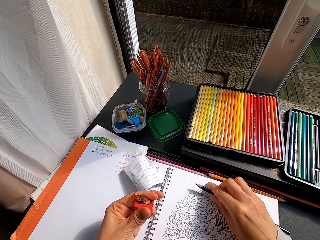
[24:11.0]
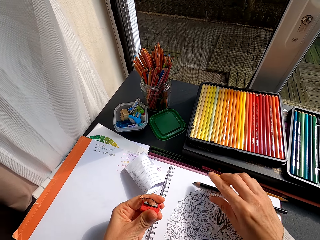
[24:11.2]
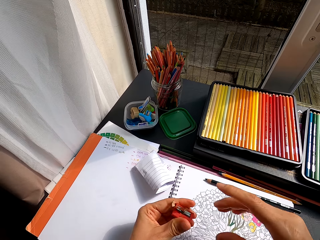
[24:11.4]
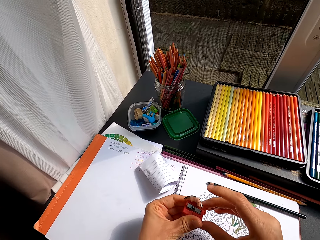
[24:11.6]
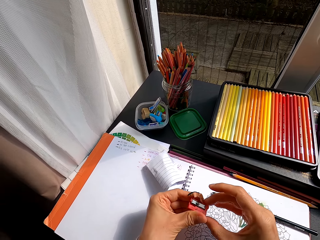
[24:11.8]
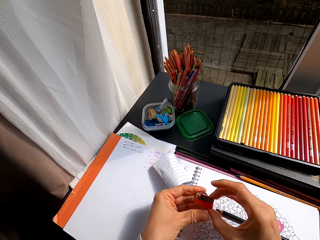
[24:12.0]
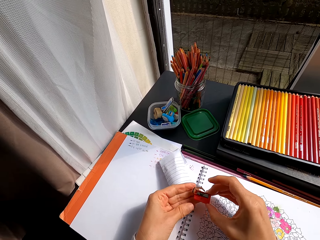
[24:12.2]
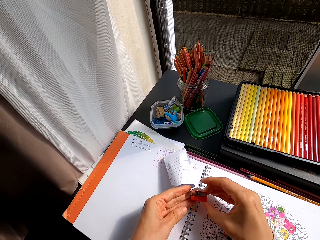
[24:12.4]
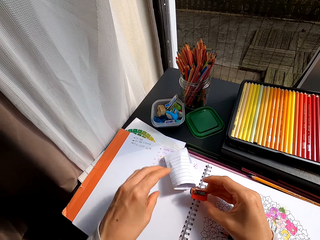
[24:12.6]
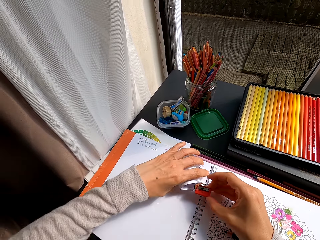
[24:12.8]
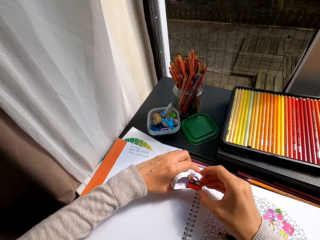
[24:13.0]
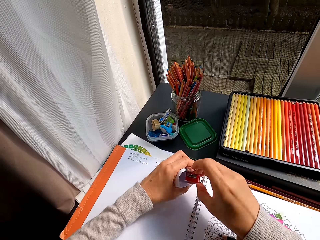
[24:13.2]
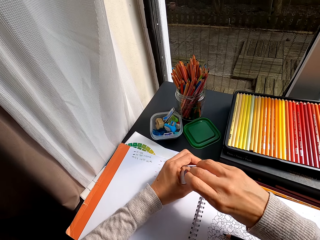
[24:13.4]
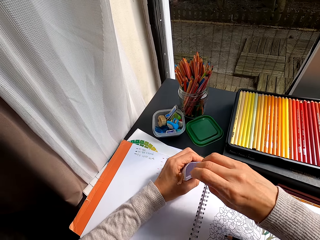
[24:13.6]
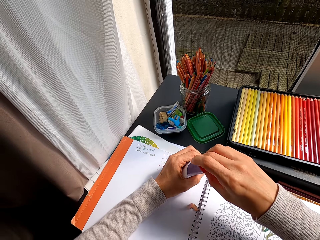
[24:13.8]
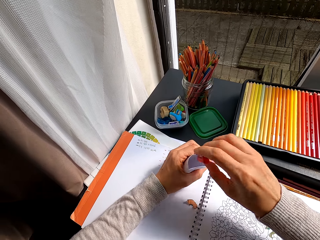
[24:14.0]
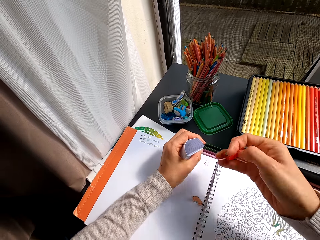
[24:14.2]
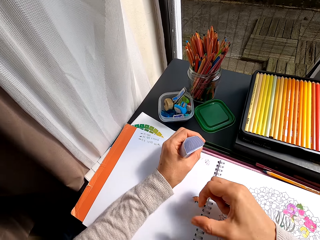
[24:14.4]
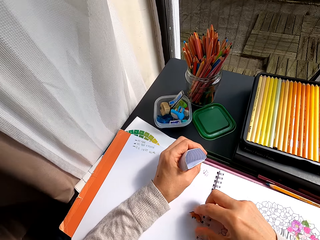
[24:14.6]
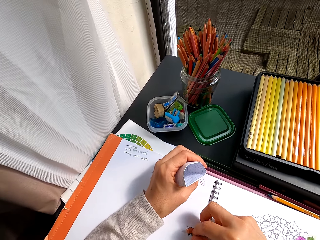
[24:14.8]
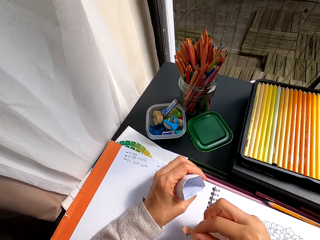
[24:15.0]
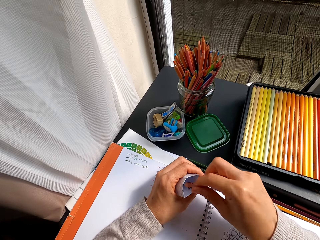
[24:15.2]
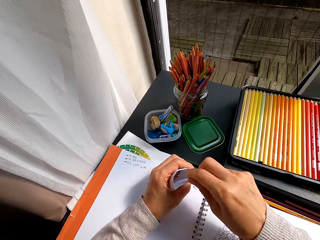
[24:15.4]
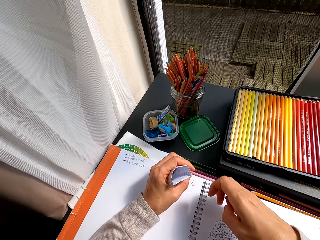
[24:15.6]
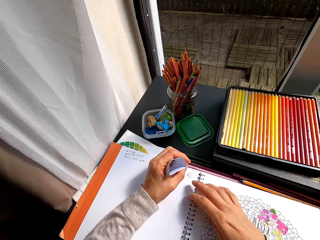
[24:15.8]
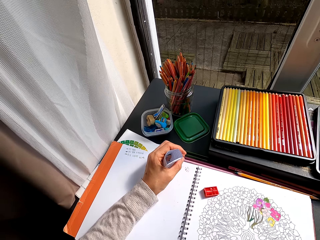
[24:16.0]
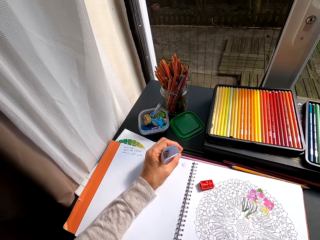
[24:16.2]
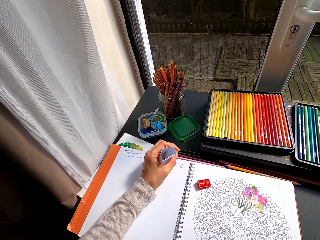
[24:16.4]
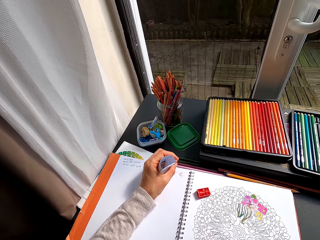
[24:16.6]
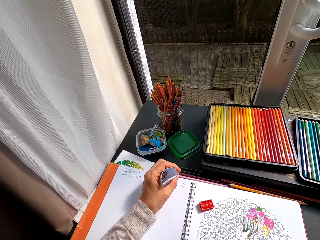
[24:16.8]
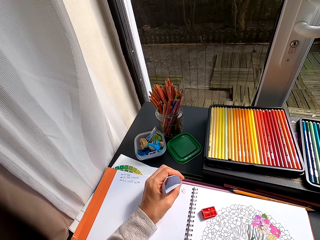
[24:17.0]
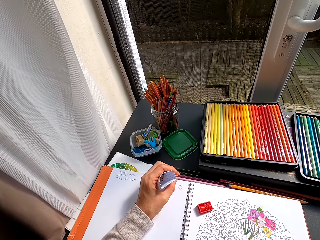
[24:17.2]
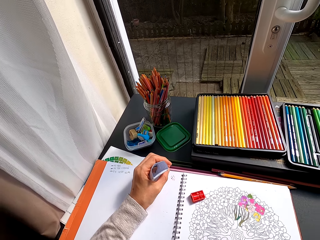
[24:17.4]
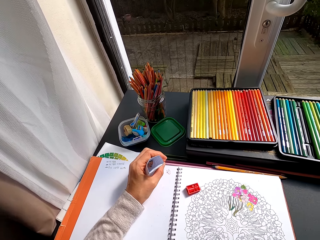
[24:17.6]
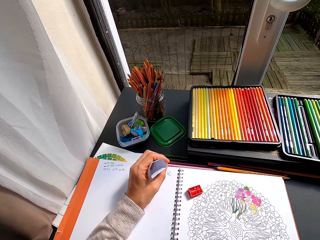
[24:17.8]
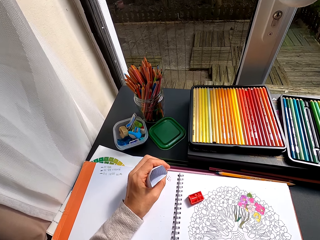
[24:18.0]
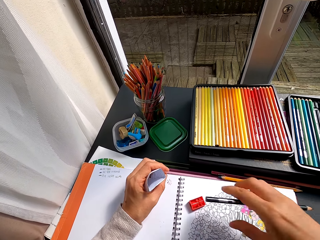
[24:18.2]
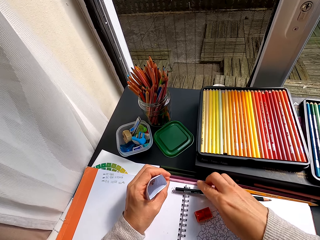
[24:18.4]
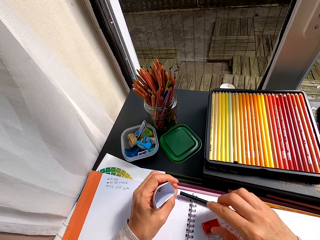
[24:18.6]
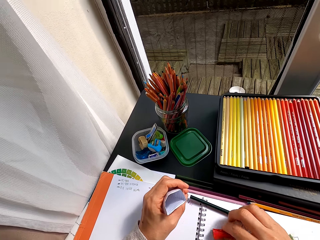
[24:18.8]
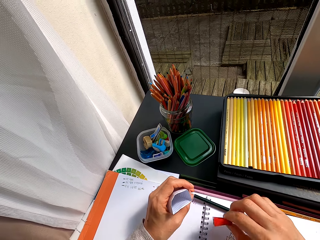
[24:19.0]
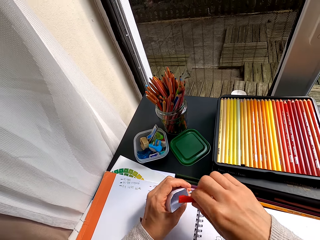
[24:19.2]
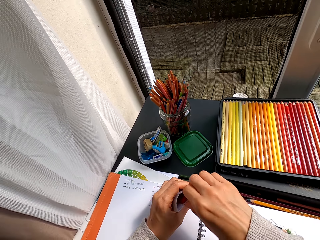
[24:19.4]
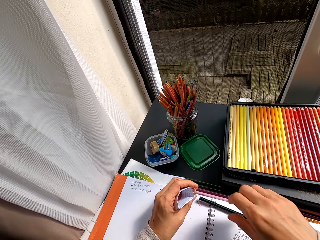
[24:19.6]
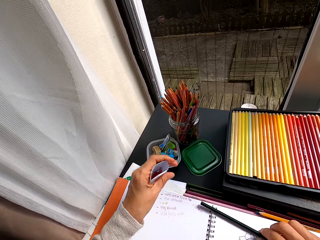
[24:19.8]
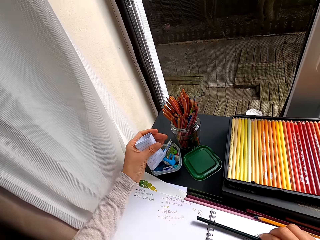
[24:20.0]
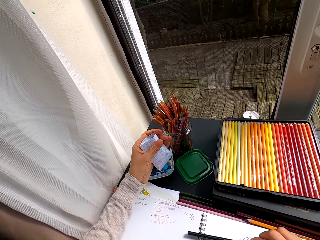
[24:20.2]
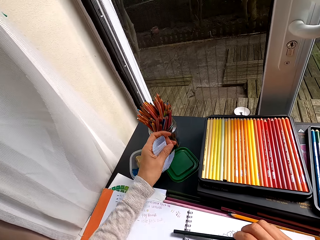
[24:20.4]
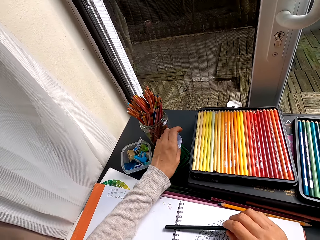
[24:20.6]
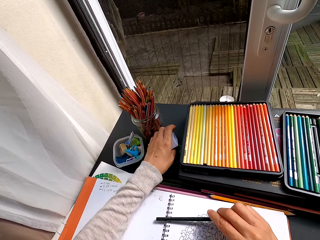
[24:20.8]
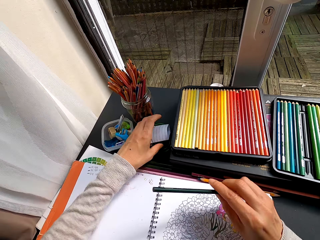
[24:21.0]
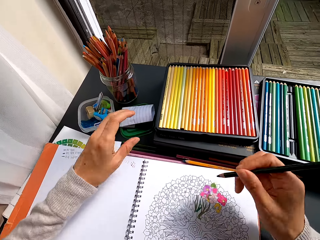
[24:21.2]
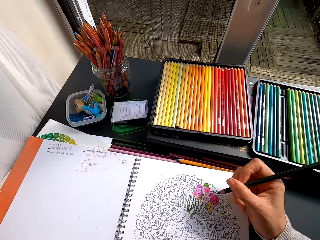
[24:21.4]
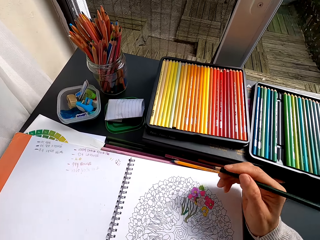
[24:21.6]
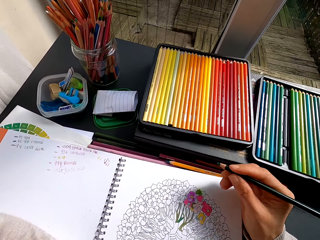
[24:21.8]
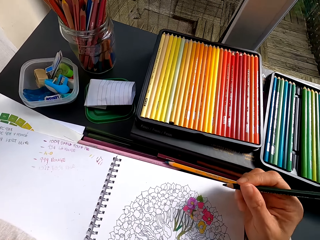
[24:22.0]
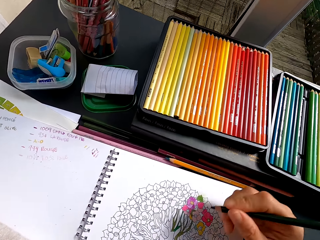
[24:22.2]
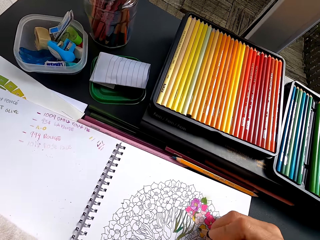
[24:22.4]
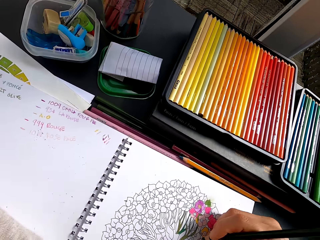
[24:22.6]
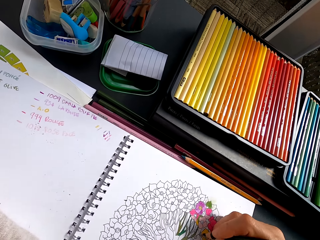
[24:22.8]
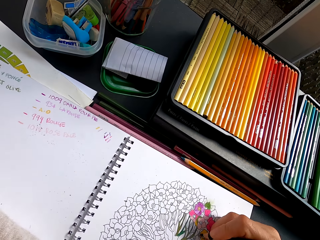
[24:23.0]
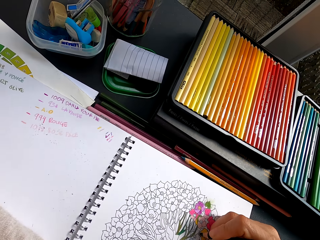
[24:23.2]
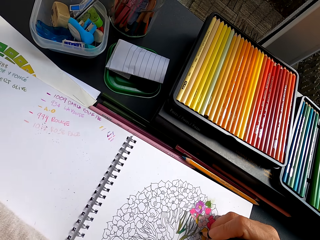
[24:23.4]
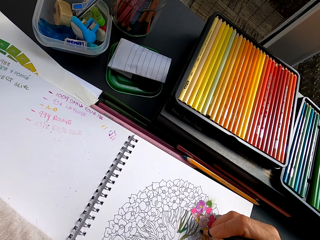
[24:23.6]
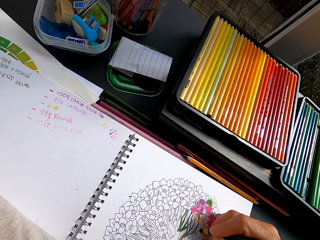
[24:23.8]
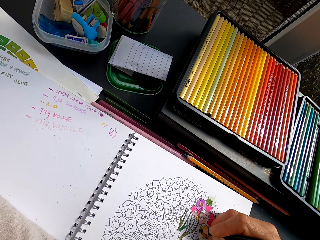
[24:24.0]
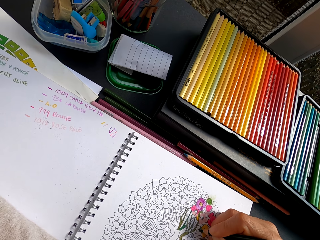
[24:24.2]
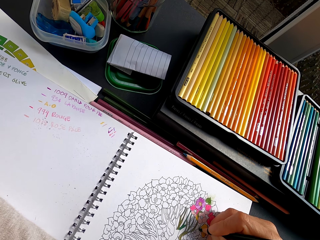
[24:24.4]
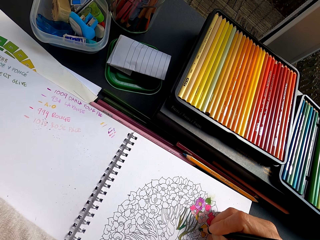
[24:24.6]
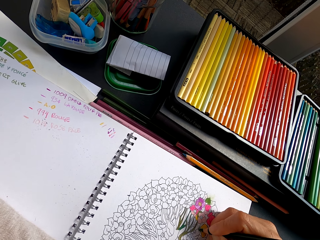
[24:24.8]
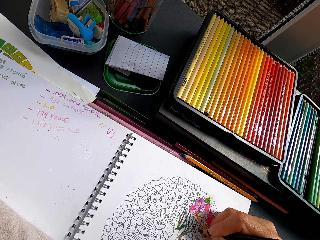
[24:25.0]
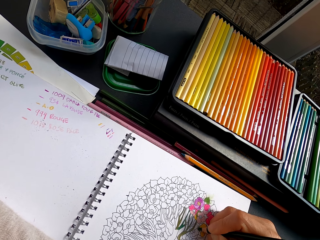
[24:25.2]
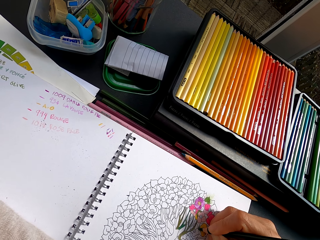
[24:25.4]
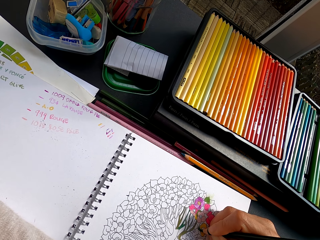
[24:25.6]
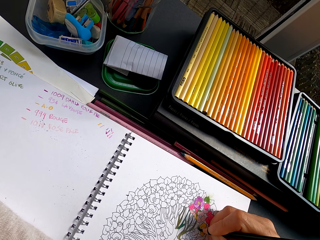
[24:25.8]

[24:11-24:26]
The camera wearer places the pencil crayon on the drawing book. They pour the chaff in the shaped piece of paper. They pick a chaff from the book and place the chaff in the shaped piece of paper. They place the sharpener on the drawing book. They stare at the drawing. They place the pencil crayon on the drawing book. They place the sharpener in the shaped piece of paper. They place the shaped piece of paper on the table. They pick the pencil crayon from the book. They color the image with the crayon.

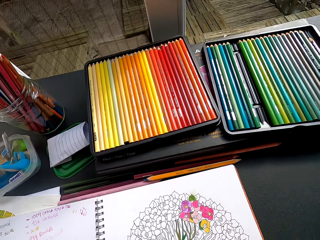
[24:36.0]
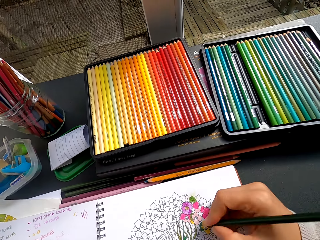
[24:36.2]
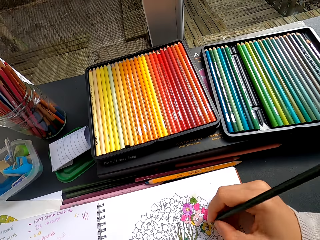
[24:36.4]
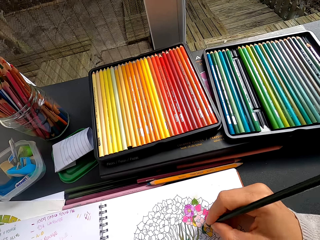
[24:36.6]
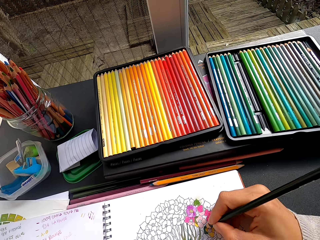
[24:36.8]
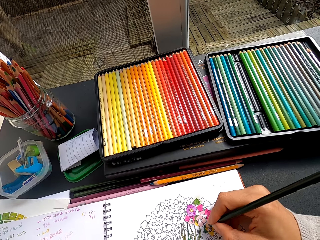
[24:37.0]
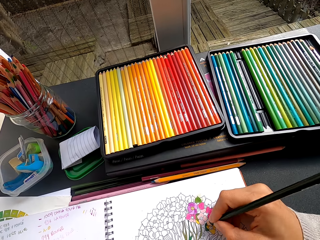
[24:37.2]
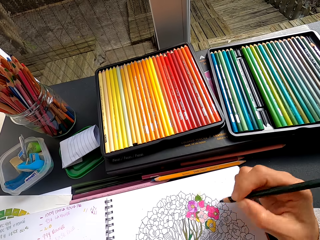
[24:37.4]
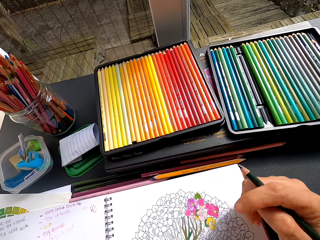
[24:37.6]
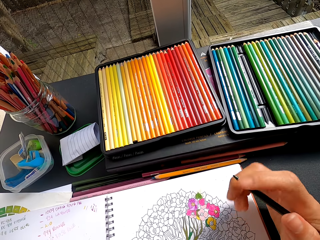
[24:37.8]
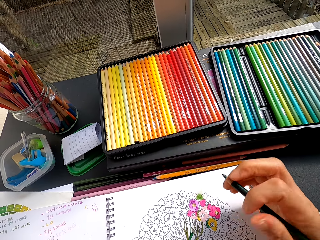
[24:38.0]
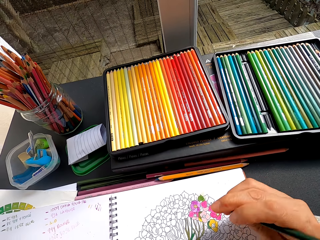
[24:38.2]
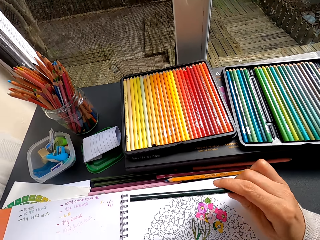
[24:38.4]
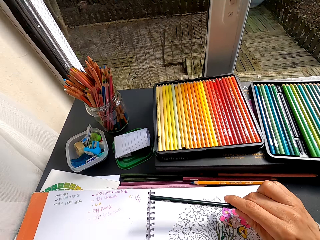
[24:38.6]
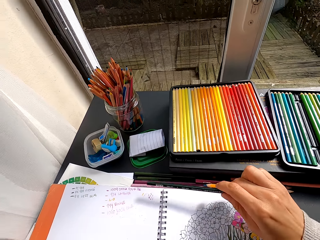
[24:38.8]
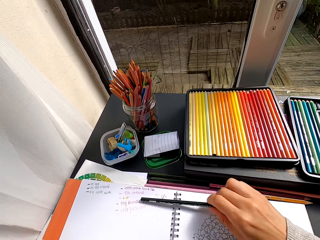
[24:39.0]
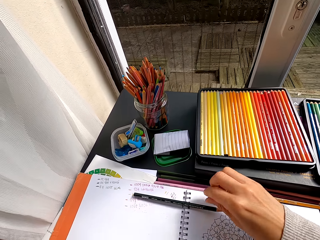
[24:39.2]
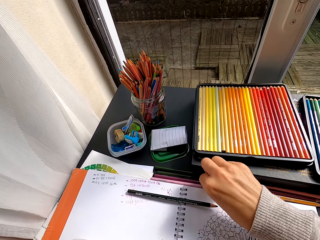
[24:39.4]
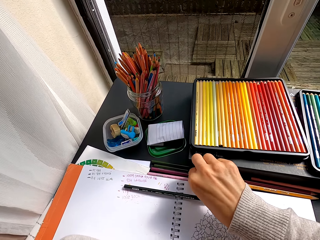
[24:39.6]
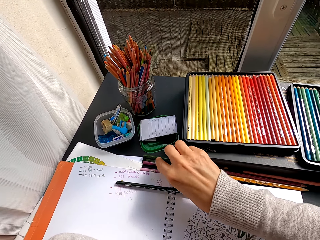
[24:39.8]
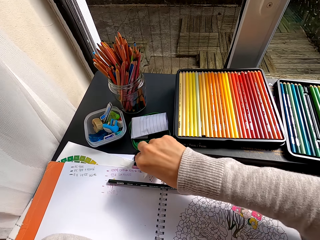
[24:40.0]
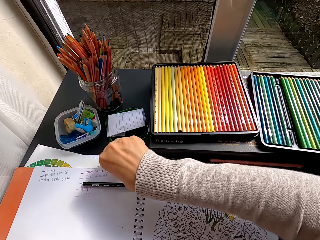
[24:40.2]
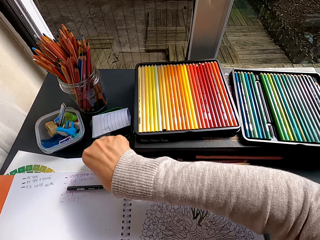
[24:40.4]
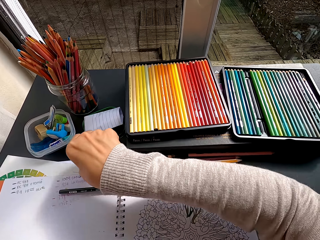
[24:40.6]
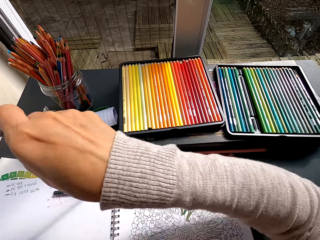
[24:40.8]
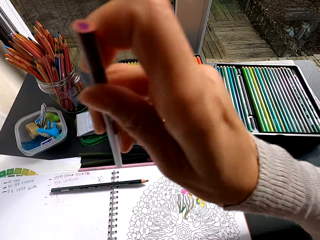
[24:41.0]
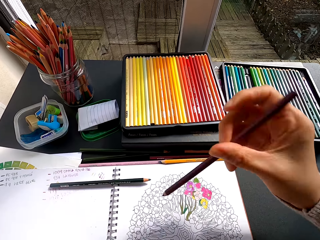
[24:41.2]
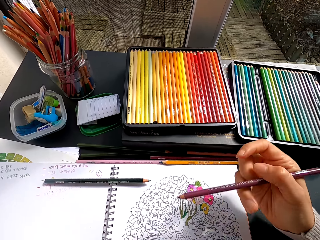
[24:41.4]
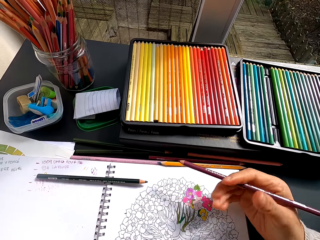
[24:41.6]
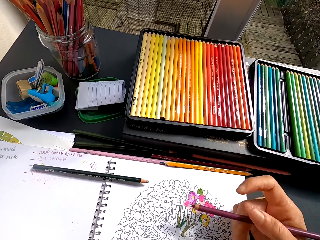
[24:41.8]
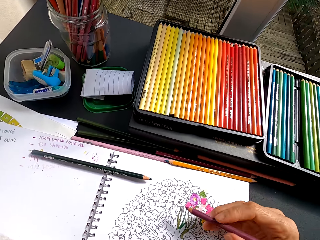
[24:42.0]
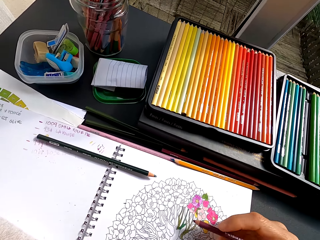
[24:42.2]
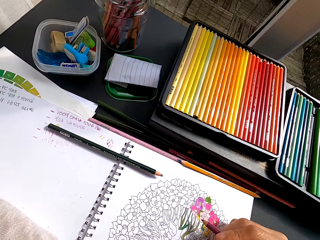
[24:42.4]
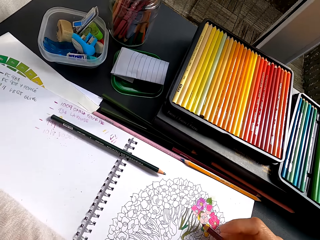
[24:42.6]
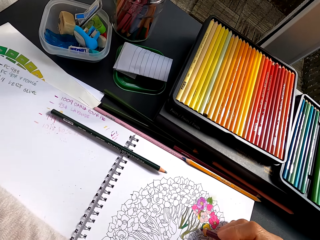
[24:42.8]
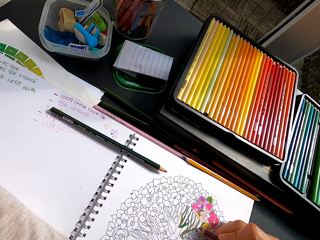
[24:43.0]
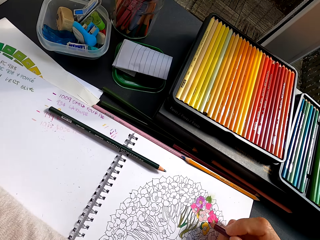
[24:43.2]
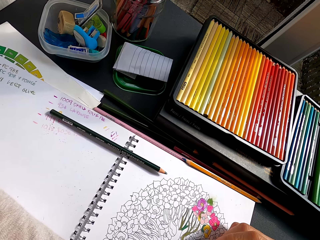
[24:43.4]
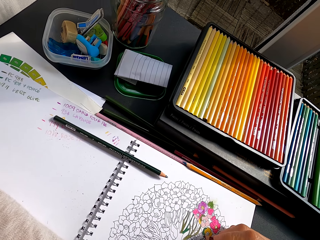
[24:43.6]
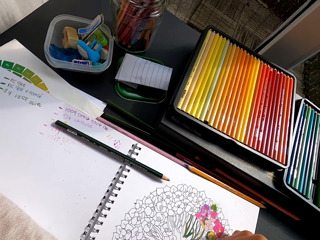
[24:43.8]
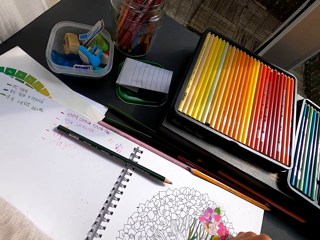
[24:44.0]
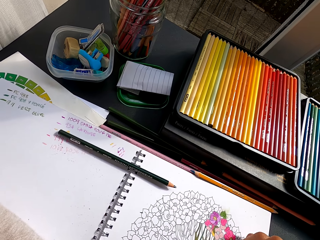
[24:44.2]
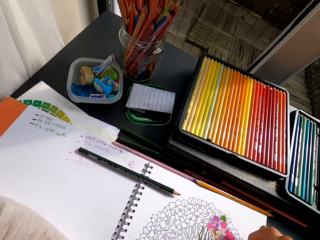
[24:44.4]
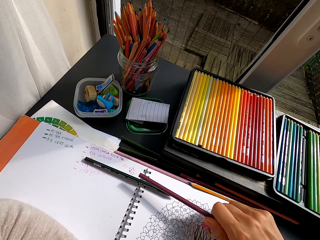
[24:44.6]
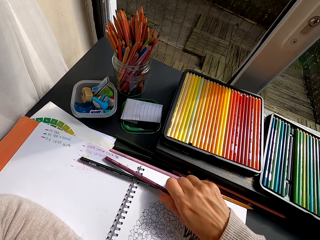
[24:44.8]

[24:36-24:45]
The camera wearer places the pencil crayon on the drawing book. They pick the pencil crayon from the table. They color the image with the crayon. They stare at the drawing.
